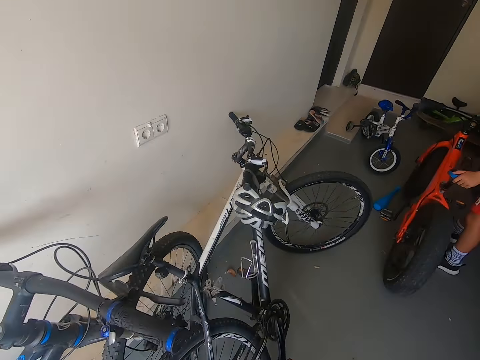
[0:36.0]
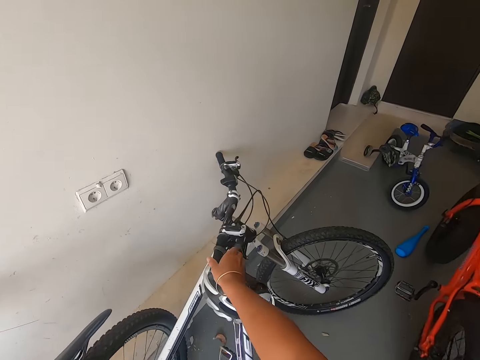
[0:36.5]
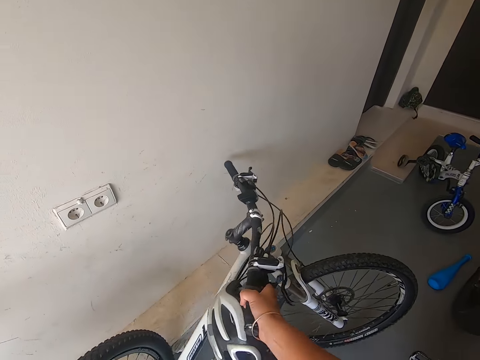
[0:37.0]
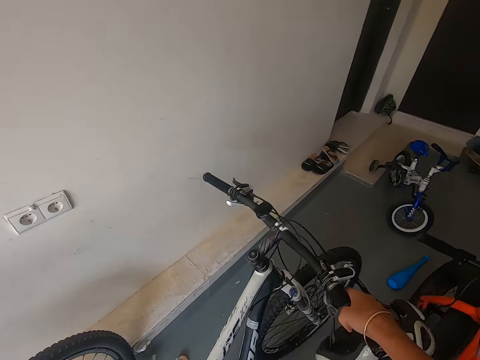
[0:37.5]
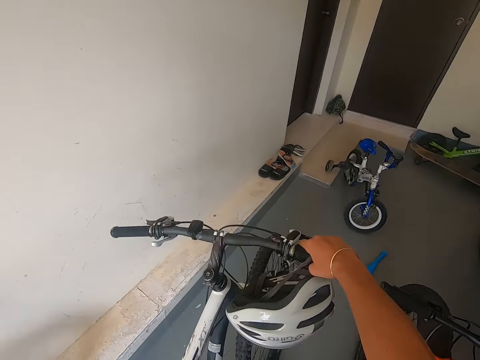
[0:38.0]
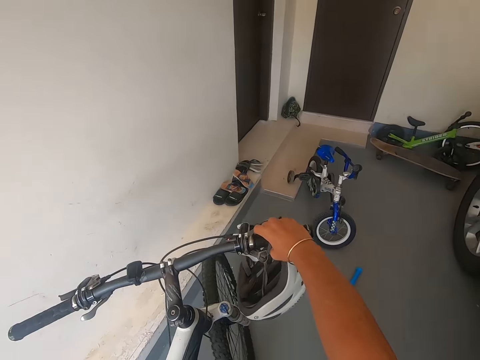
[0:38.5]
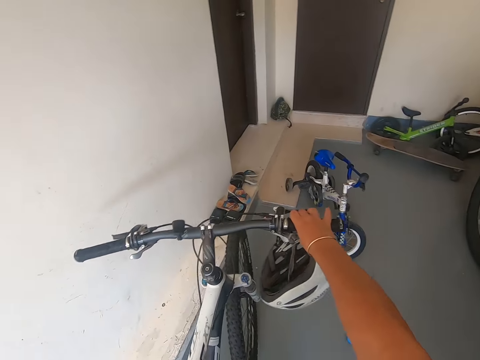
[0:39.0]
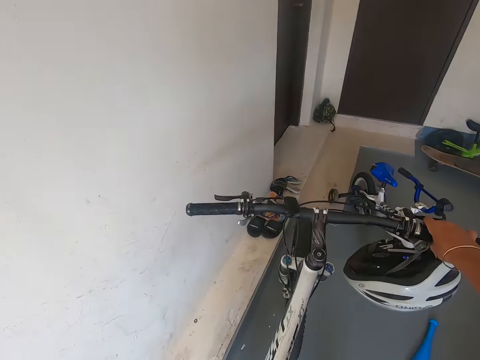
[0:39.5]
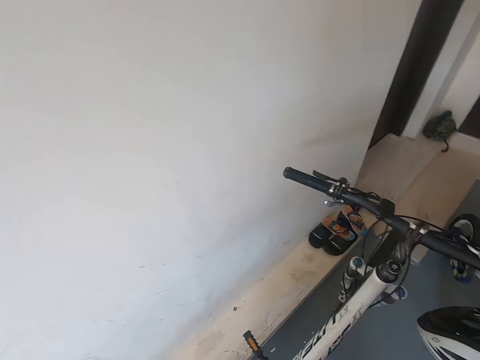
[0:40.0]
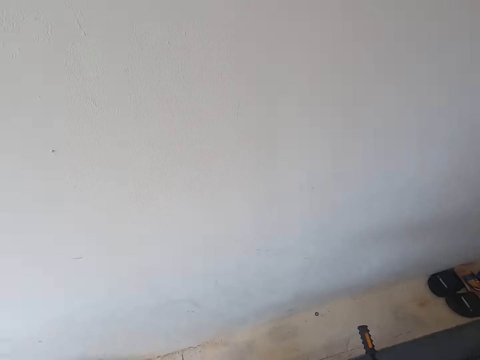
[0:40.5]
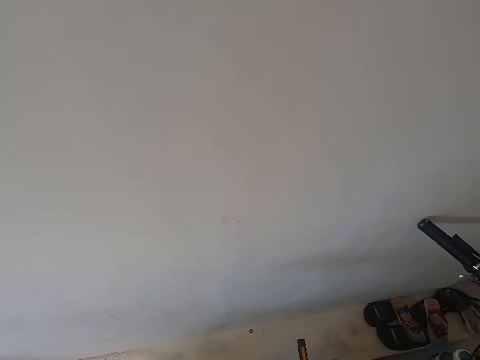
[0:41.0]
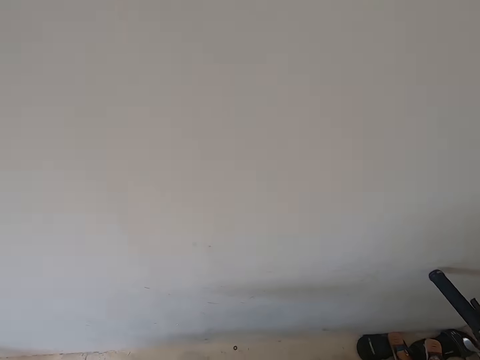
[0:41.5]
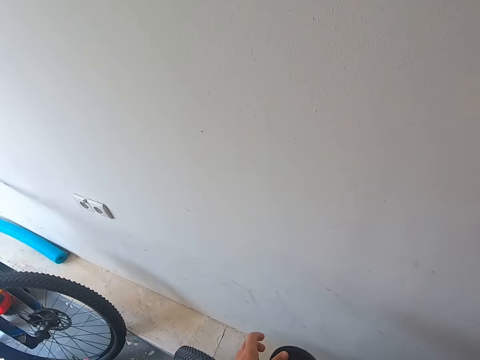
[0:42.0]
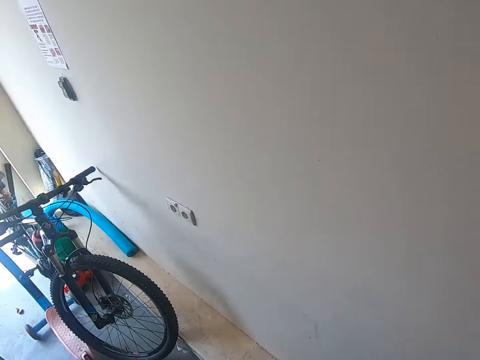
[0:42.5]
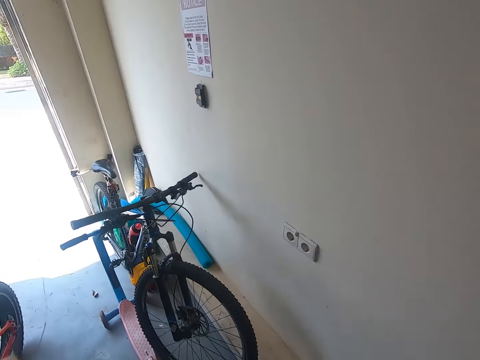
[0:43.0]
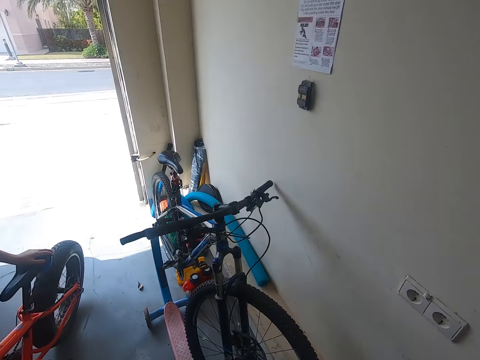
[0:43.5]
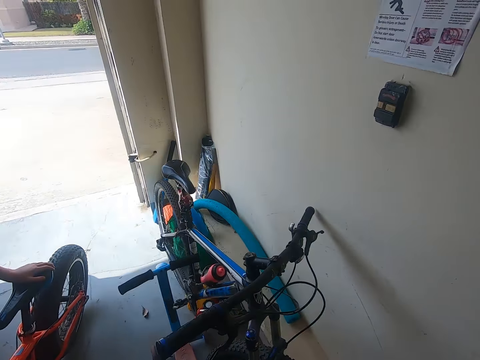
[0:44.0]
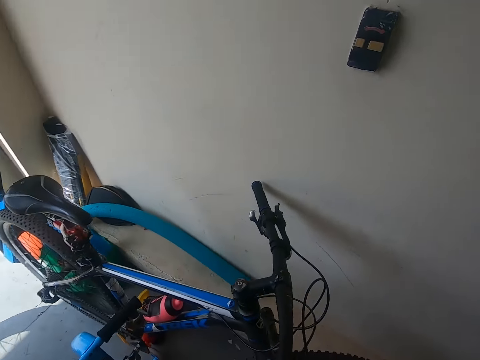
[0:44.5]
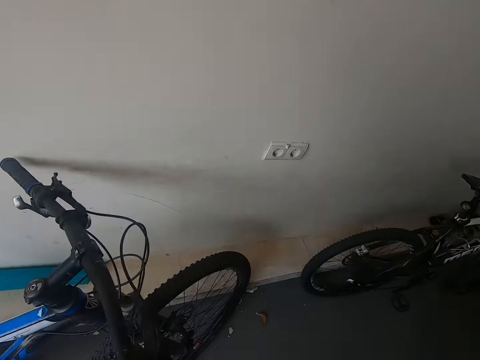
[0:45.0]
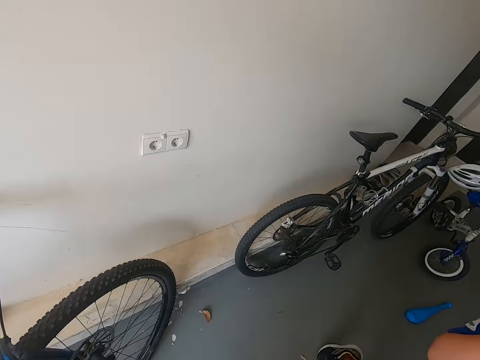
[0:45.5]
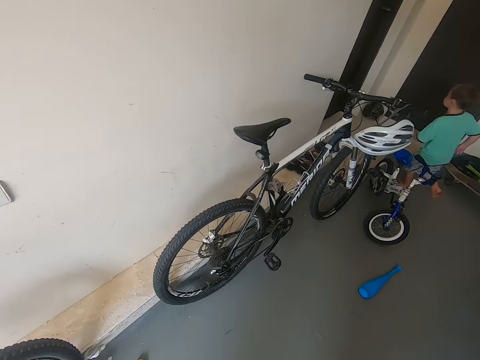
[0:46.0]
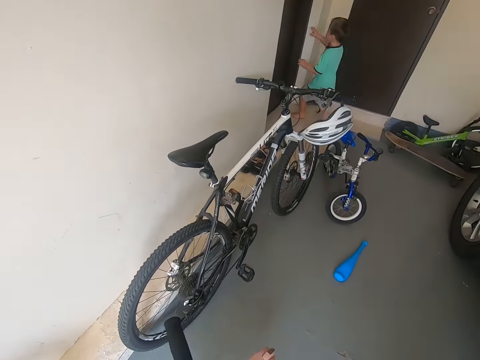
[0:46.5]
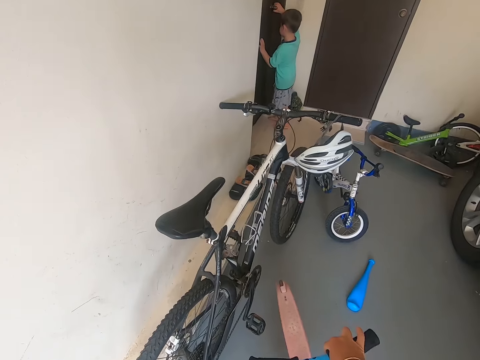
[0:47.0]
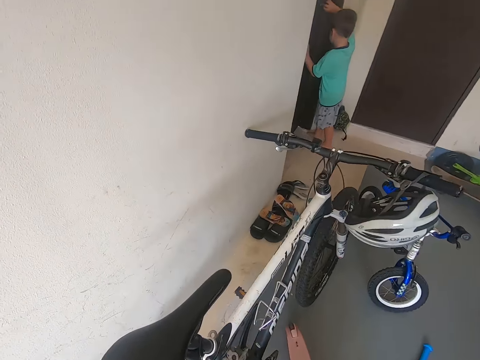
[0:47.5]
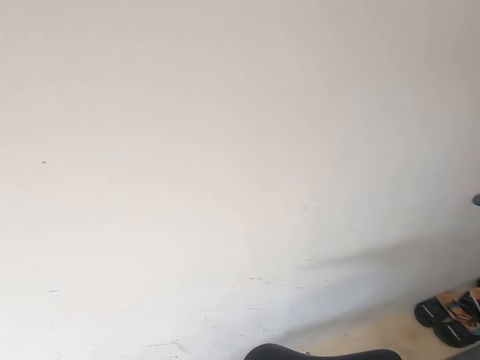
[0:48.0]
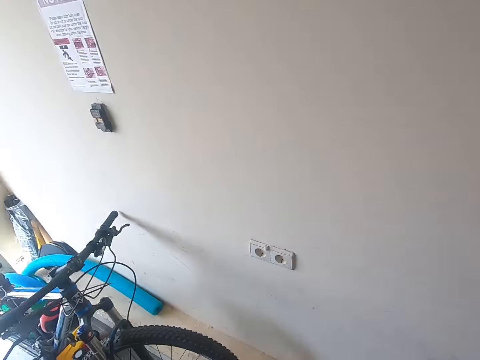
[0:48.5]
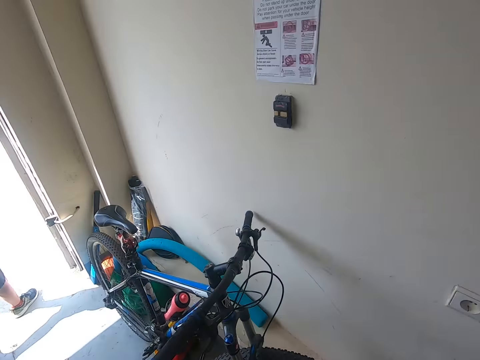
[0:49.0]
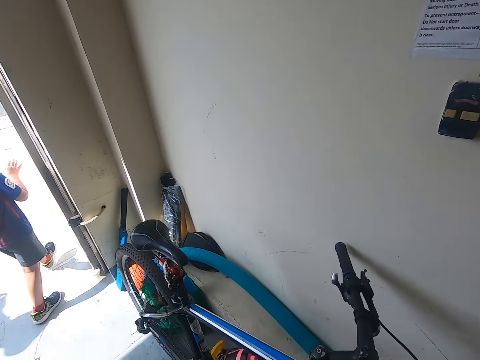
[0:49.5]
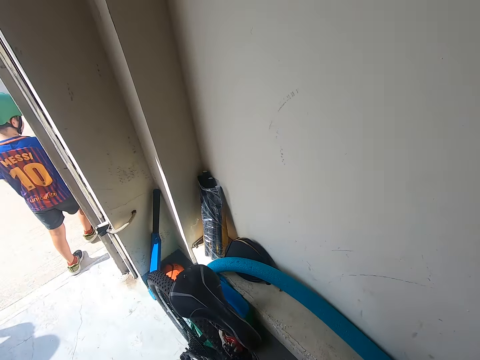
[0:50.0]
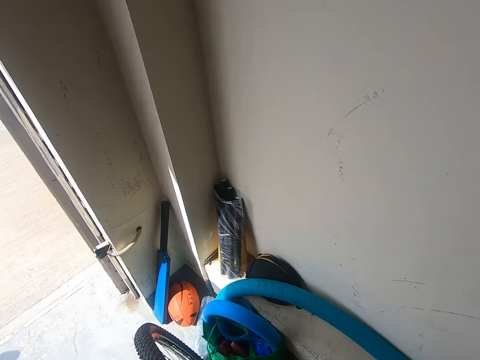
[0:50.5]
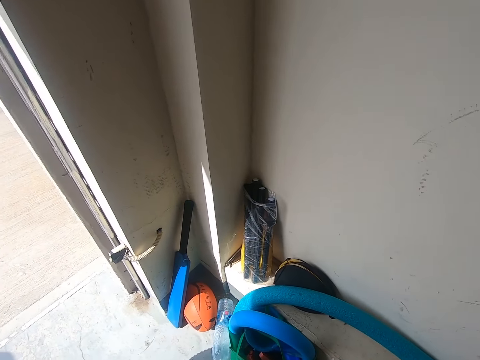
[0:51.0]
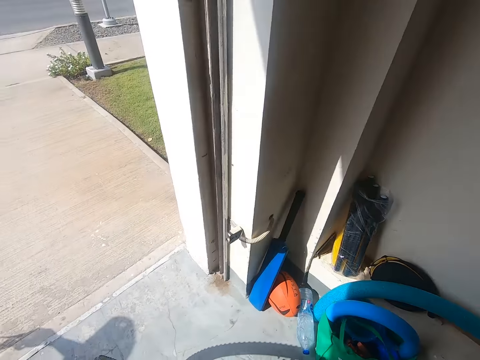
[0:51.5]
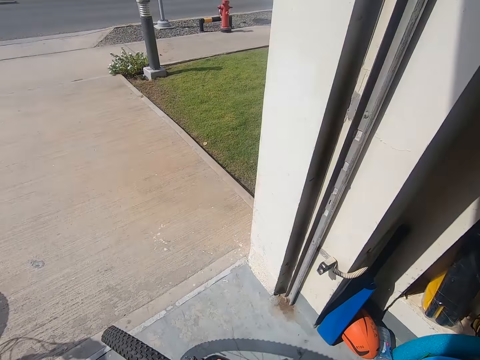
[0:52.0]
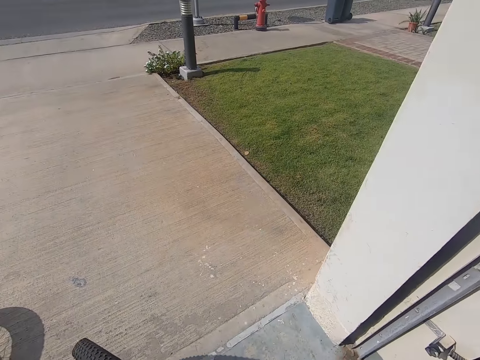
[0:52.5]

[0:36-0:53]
The camera wearer holds a bike. They grab the bike. They move the bike. They push the bike. They walk around the garage. They look around. A man runs around the garage. A boy opens a door. The camera wearer walks around the garage. Another boy walks out of the garage. Another man walks around the compound. The camera wearer pushes the bike. They pick up the bike.

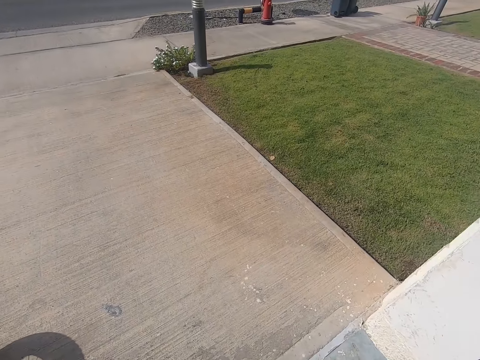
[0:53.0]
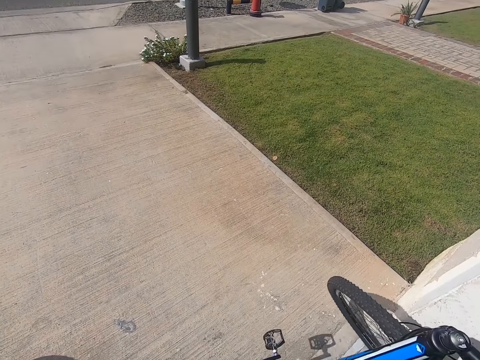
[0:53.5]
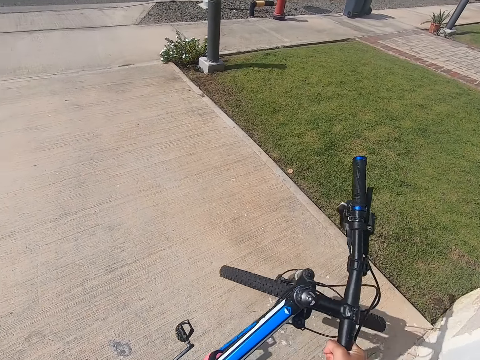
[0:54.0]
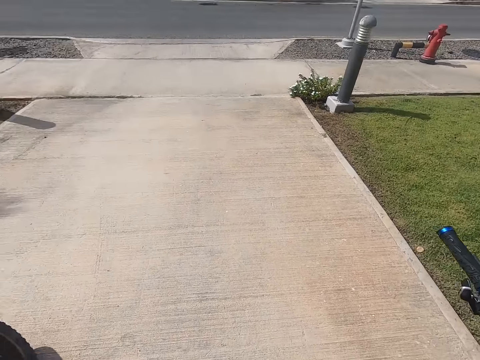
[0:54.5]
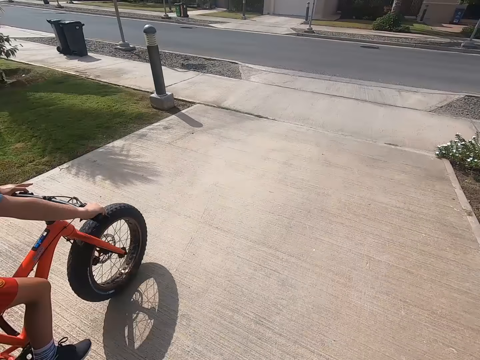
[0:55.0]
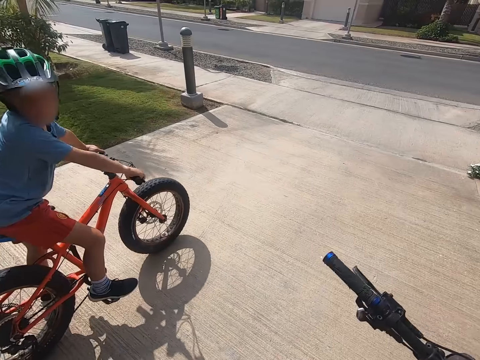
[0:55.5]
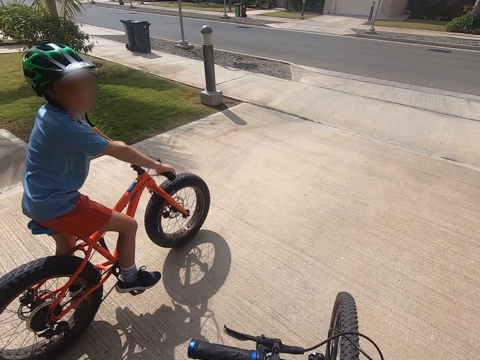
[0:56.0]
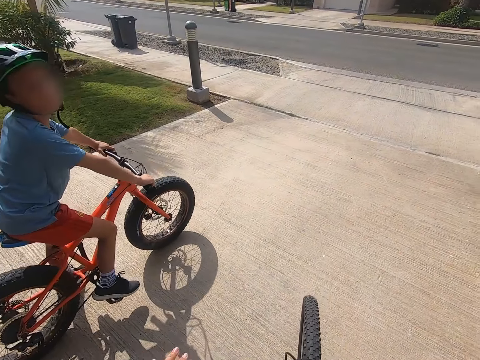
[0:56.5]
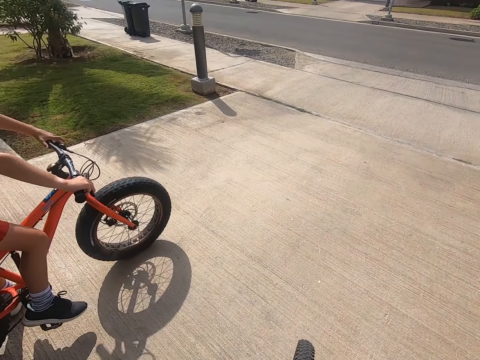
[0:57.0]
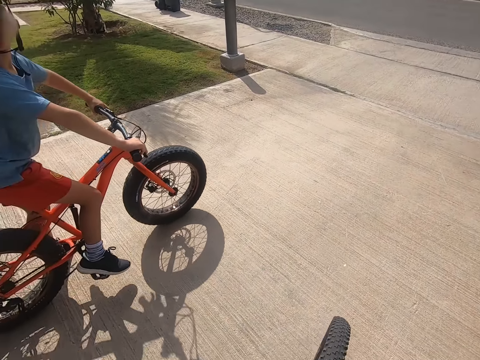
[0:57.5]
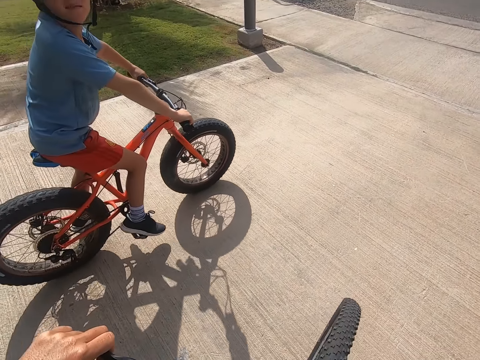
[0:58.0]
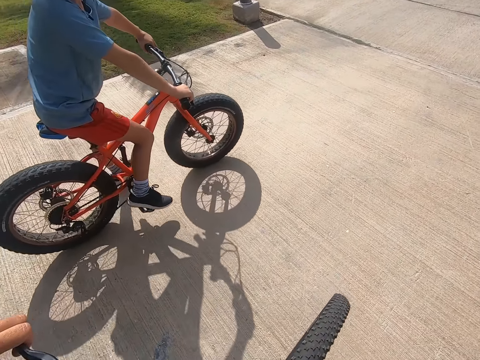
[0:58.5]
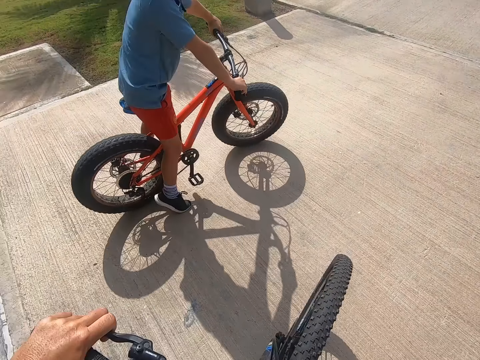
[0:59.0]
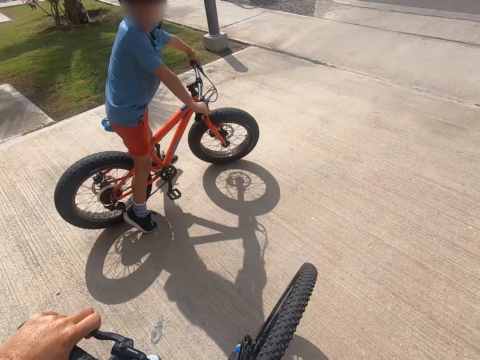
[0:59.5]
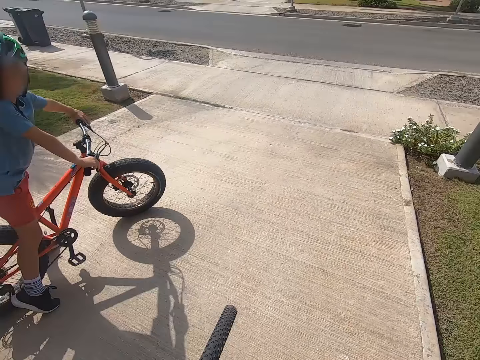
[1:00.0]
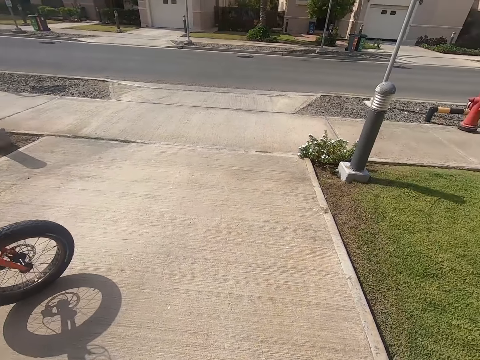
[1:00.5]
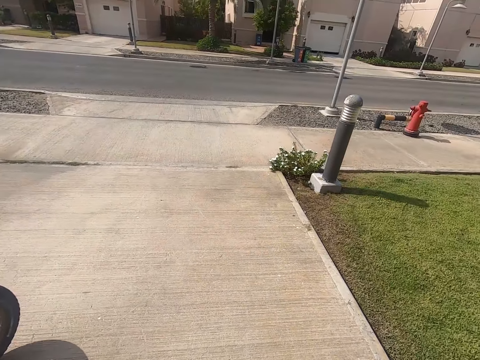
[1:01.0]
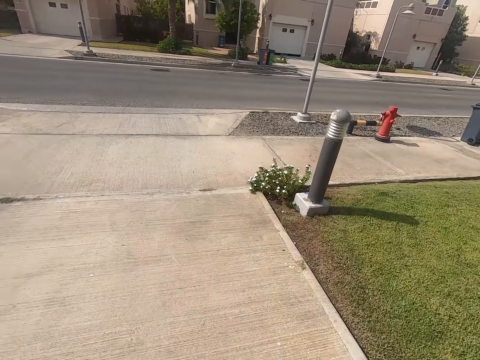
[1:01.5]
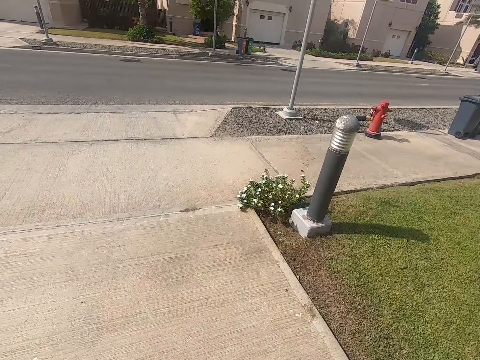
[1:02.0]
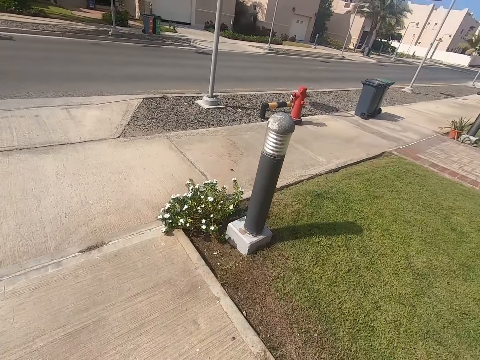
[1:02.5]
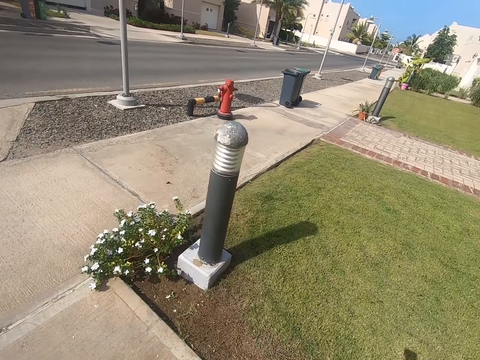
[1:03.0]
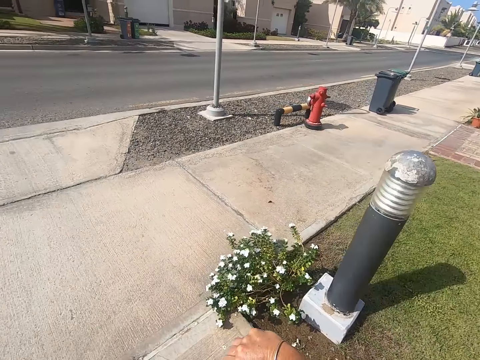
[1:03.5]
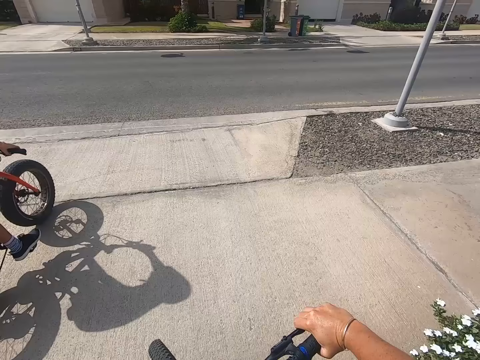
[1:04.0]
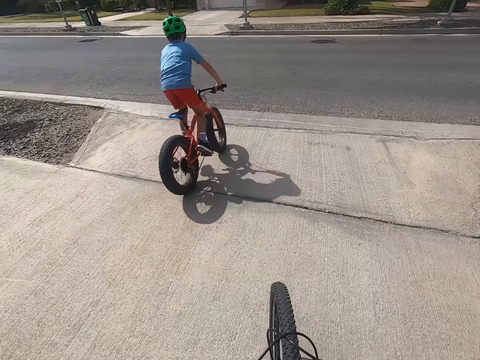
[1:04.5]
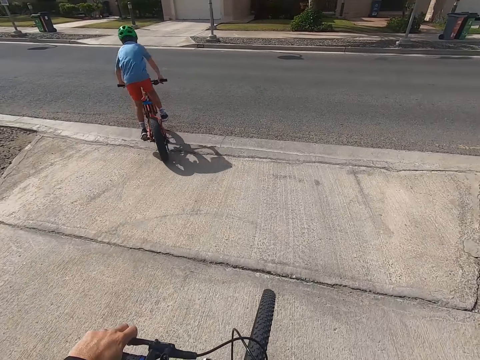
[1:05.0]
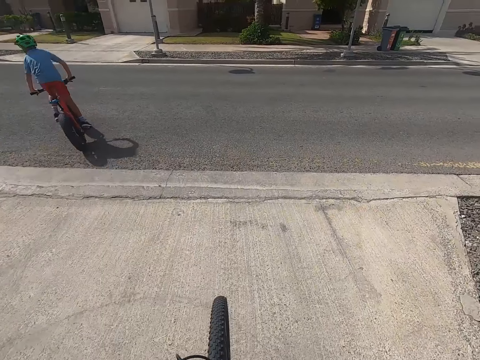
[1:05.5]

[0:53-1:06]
The camera wearer moves a bike. A man holds a bike. The camera wearer converses with the man. The man sits on the bike. The camera wearer rides the bike. The man rides the bike.
